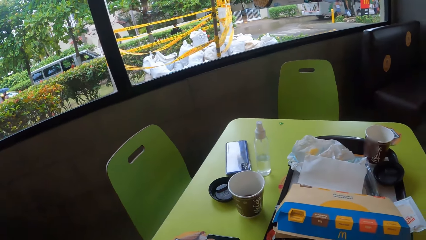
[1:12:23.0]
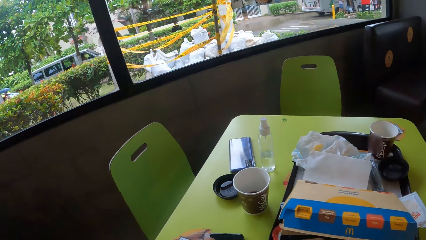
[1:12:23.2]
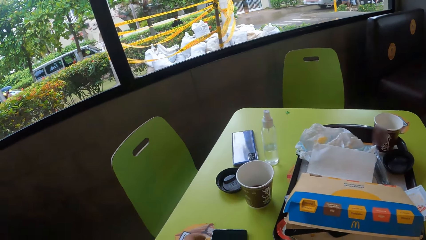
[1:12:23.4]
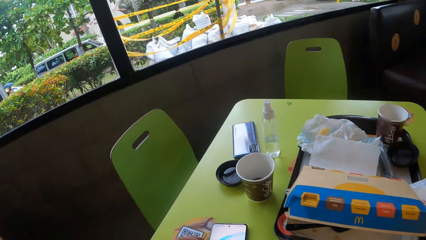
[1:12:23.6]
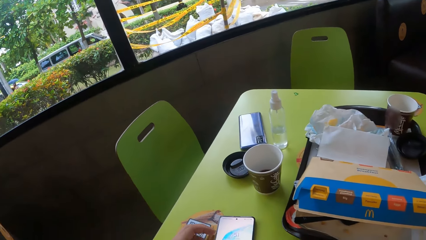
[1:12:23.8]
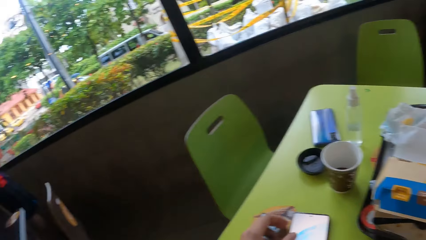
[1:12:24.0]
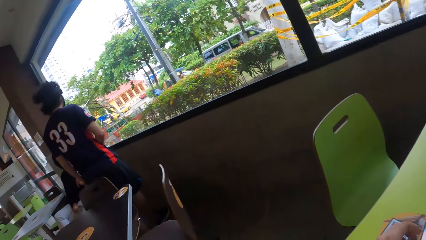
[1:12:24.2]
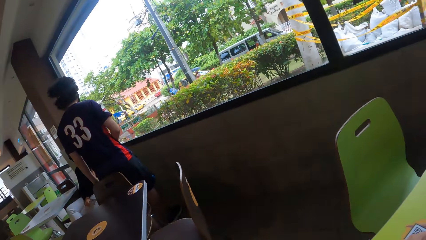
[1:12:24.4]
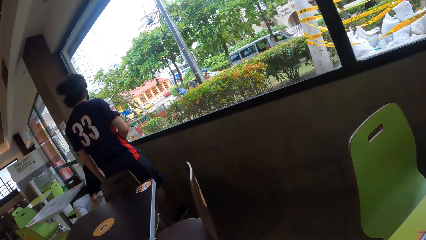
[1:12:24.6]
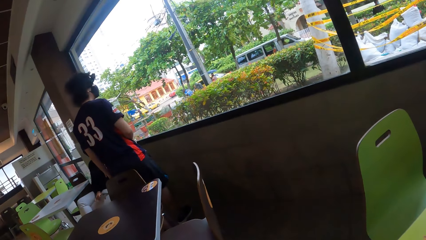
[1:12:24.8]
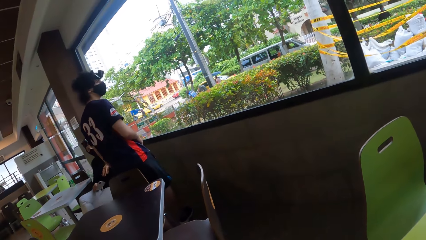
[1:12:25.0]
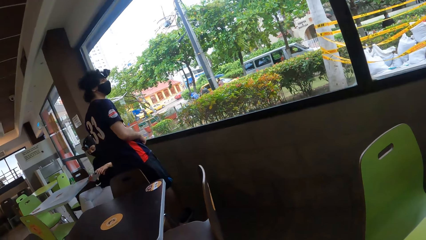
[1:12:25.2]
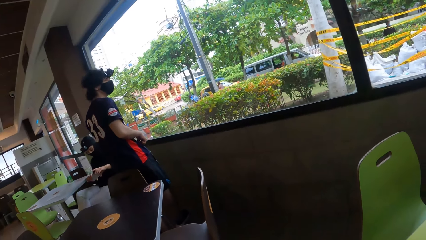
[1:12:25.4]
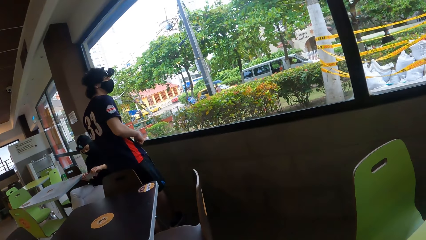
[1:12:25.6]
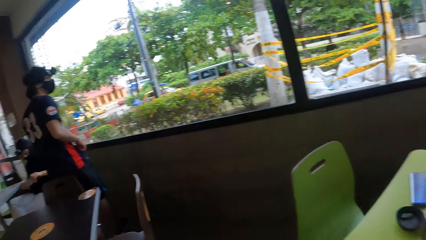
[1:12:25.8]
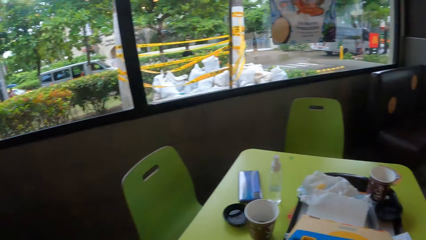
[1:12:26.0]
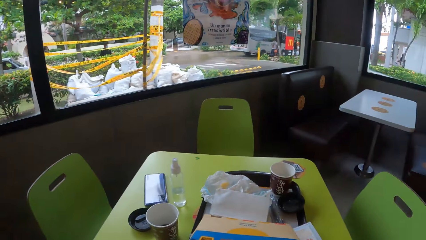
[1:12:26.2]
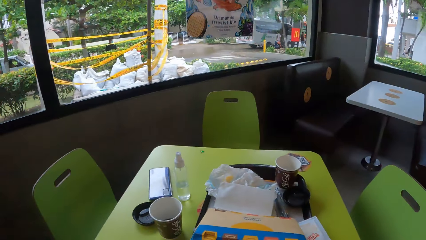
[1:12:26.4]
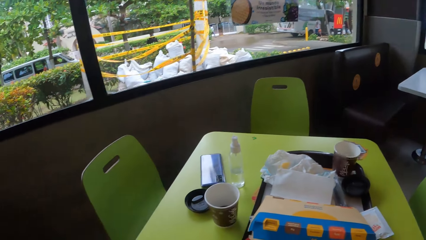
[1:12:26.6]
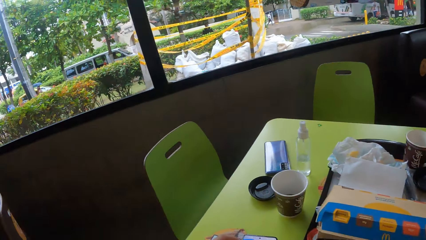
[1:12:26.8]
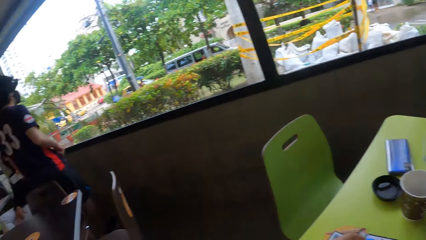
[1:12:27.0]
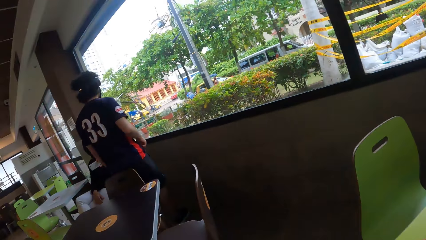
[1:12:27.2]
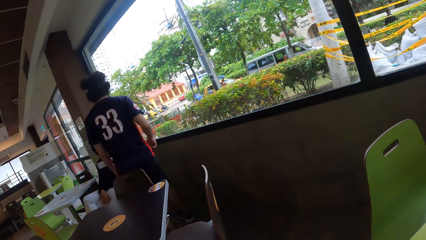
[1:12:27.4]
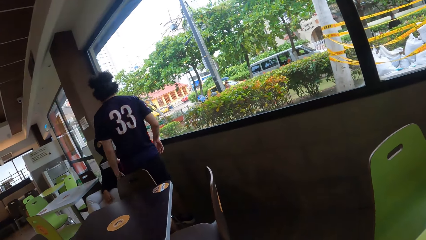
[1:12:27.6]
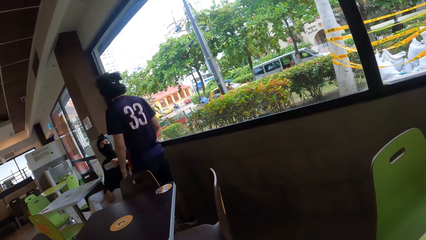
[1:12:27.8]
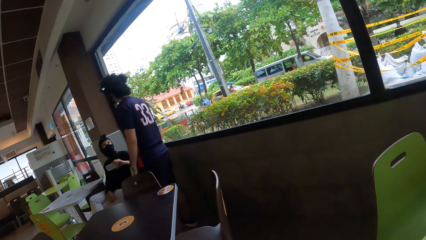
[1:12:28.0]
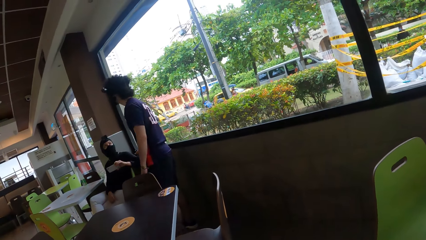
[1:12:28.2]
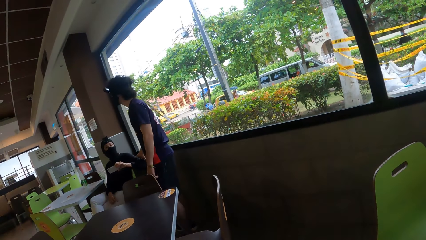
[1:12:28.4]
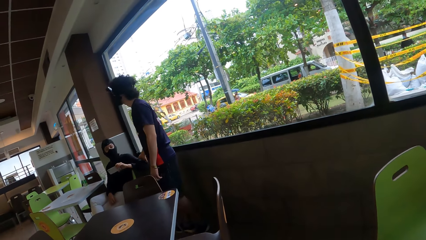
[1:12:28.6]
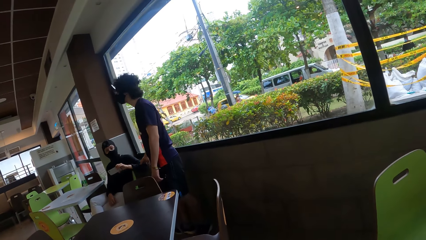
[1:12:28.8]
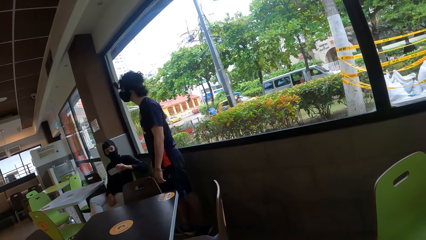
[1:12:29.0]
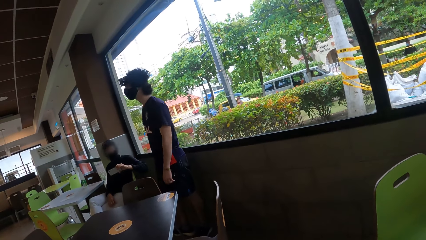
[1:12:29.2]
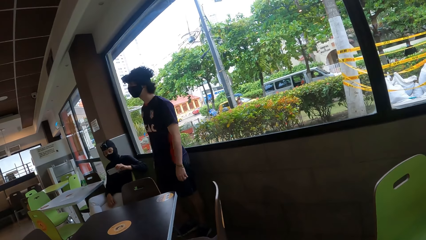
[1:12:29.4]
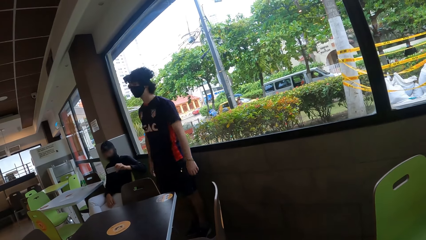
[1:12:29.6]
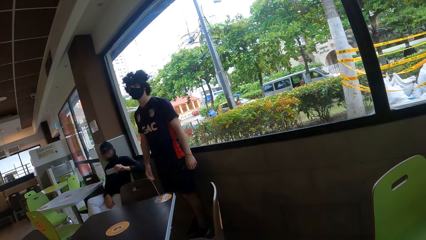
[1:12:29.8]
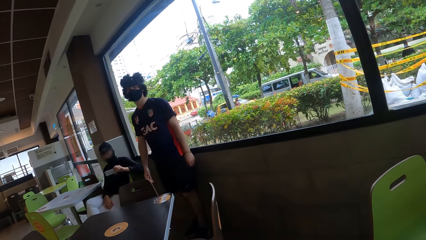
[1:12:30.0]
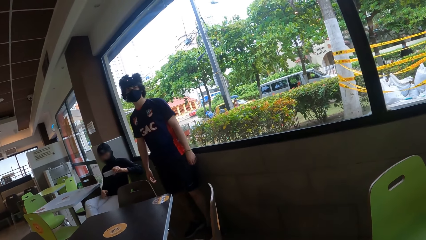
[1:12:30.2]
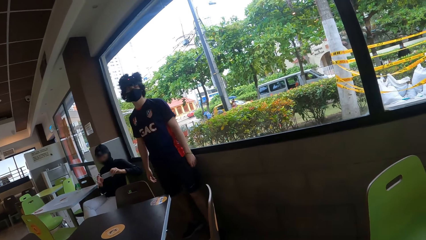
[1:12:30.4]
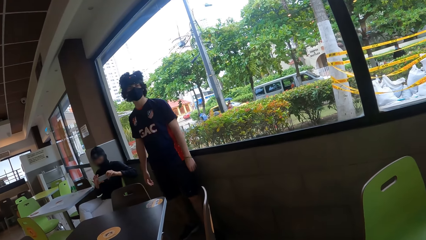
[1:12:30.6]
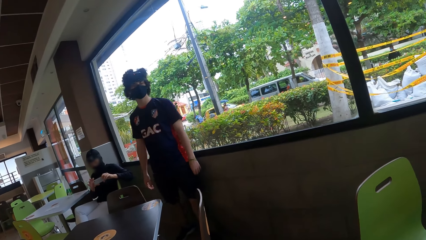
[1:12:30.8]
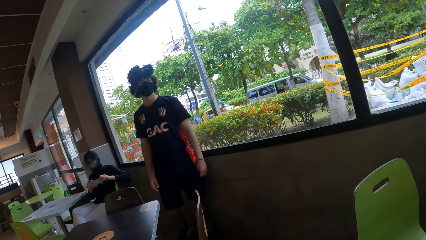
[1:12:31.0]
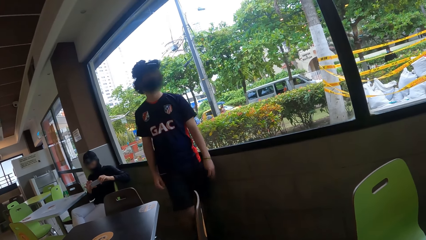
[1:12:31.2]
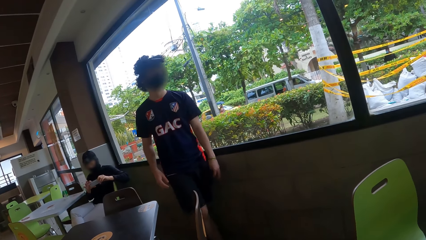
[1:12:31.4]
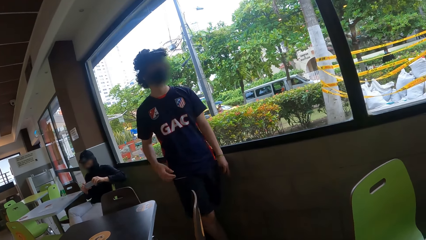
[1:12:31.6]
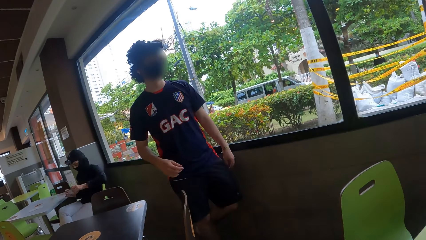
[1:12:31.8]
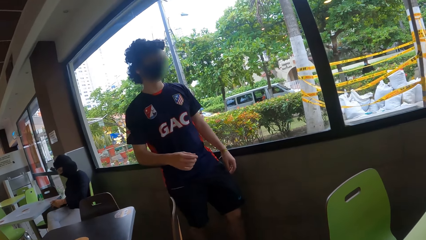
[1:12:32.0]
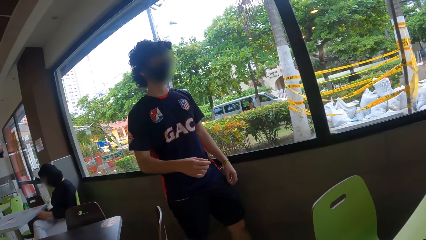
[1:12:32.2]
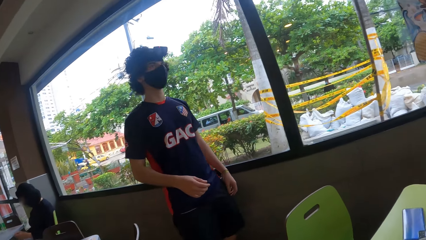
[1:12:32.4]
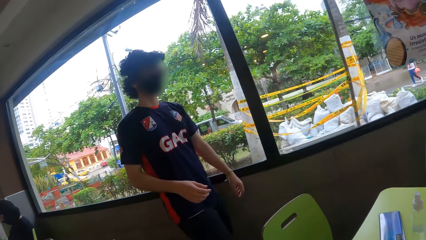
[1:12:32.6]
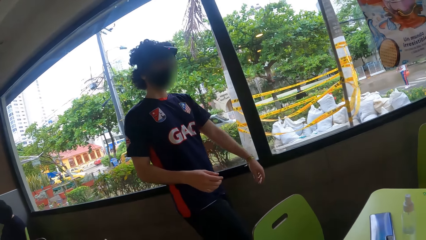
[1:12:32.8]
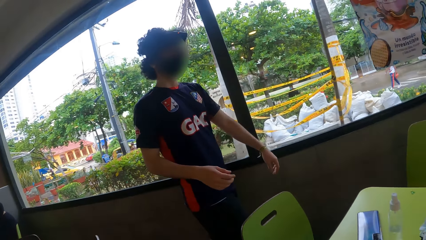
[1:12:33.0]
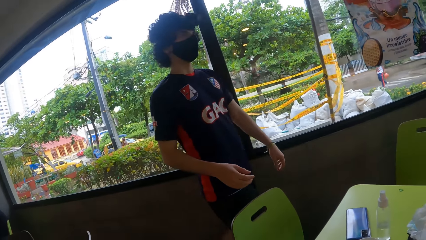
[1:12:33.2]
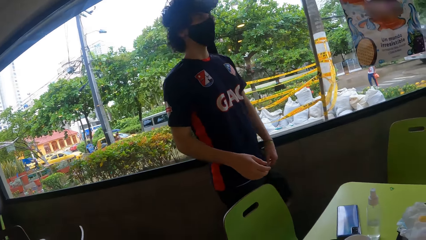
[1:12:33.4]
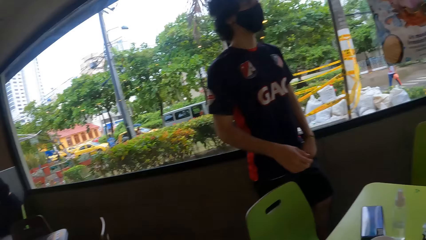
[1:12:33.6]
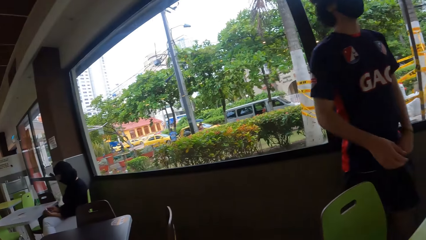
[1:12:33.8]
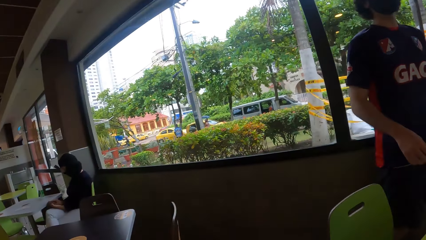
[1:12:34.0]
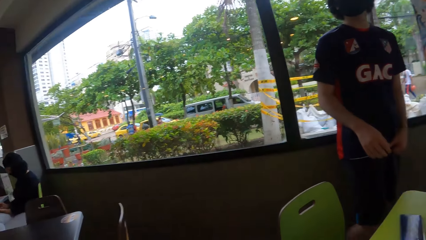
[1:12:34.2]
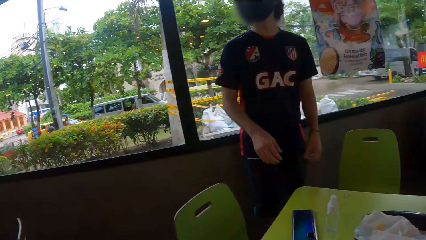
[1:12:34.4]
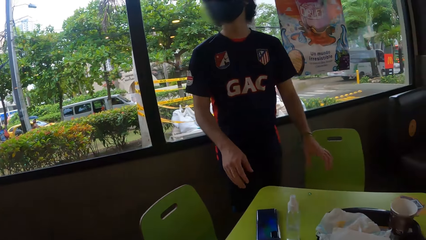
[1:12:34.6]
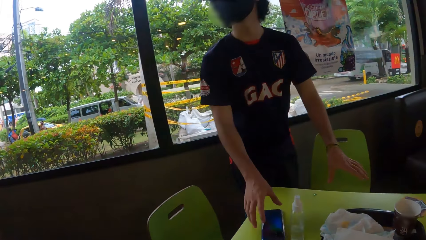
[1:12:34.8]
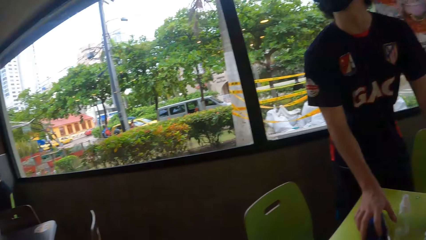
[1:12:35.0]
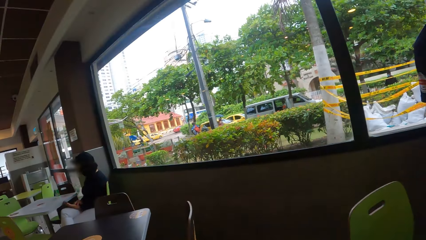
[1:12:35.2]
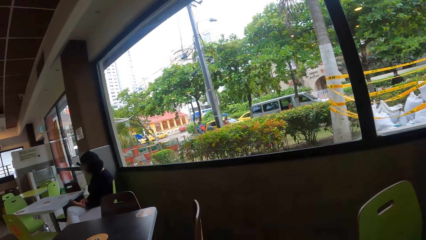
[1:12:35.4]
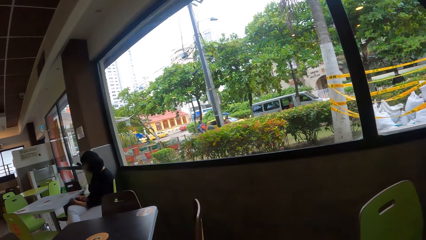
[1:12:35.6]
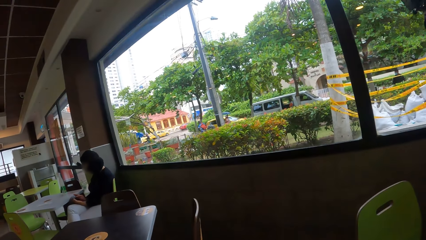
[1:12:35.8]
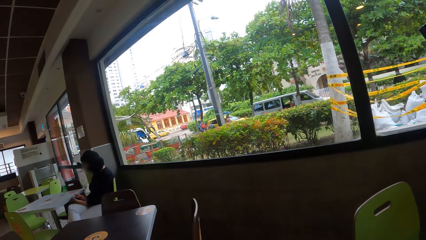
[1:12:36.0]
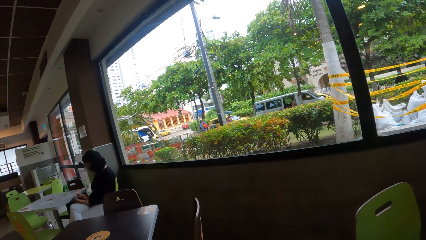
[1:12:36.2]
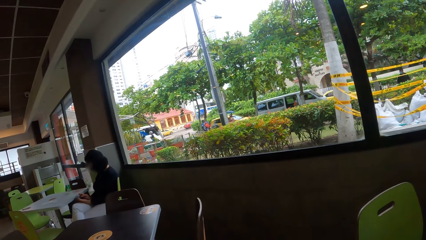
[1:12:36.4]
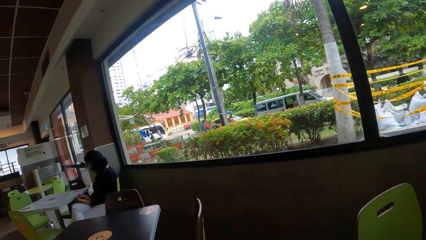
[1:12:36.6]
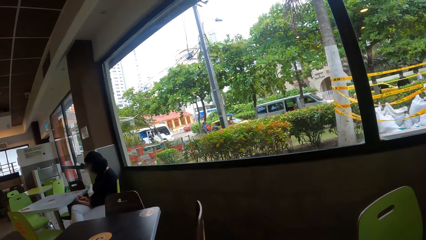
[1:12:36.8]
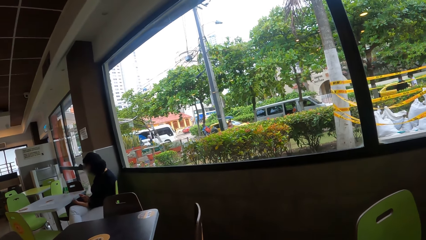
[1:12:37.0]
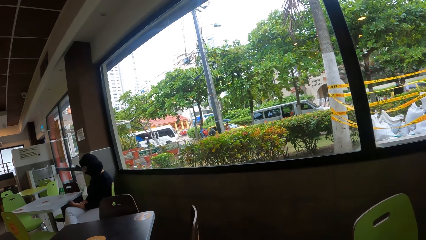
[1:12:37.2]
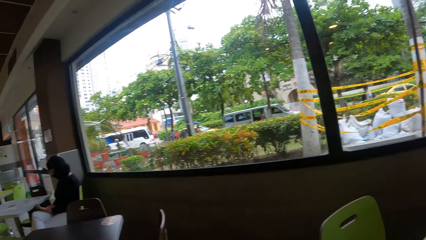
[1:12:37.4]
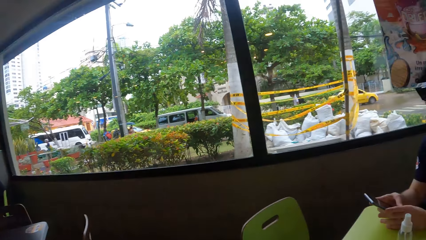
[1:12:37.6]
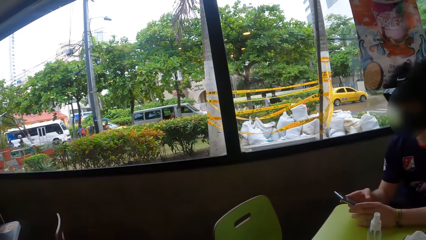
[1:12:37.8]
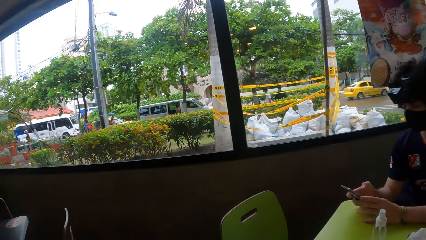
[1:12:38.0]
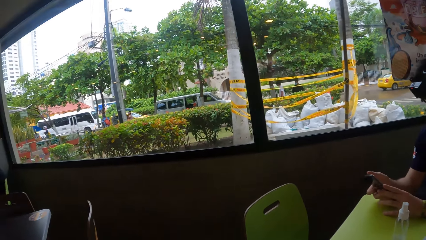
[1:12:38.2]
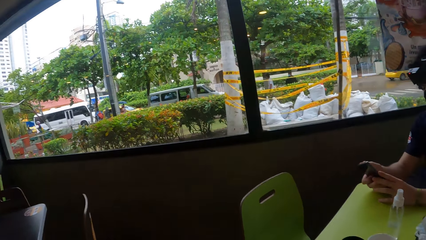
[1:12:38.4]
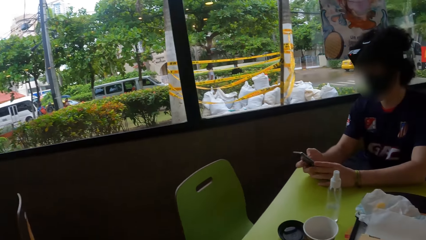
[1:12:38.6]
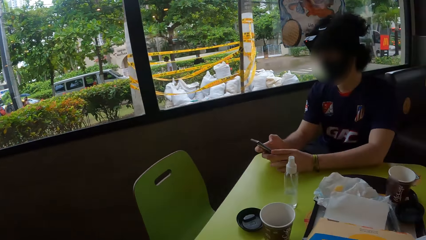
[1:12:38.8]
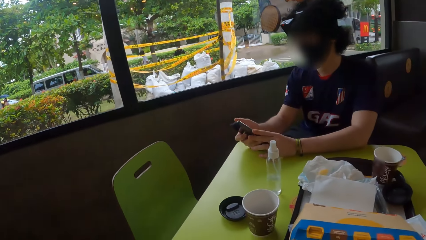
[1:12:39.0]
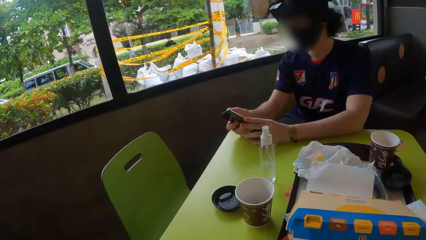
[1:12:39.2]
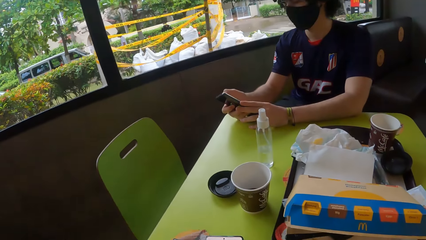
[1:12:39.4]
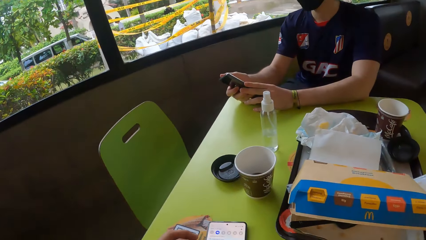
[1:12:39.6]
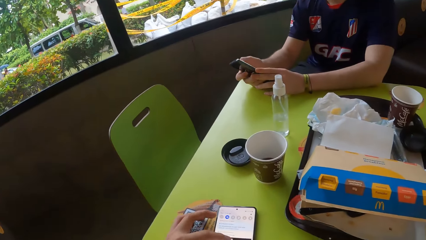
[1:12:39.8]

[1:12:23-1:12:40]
A man converses with another man. The other man looks around the window. The camera wearer scrolls the phone. The first man converses with the other man. The other man walks around the room. The camera wearer looks around. The other man picks up the phone from the table and scrolls the phone in the hand.
